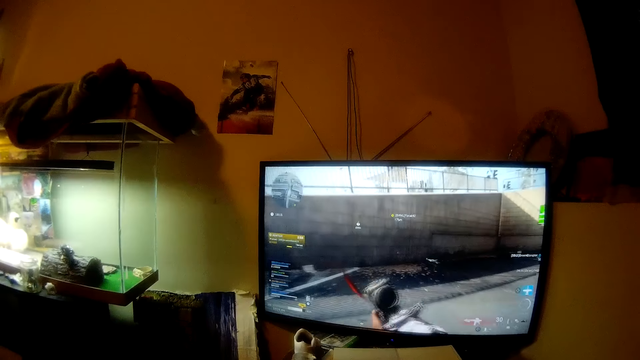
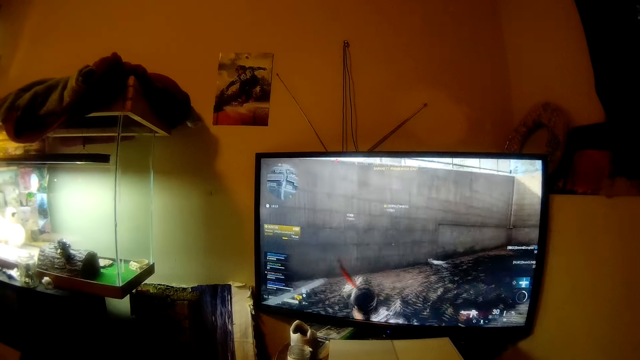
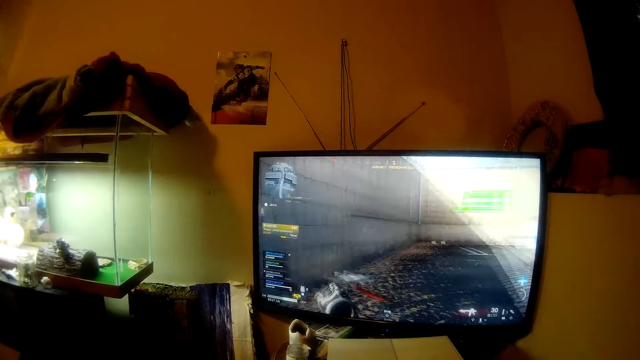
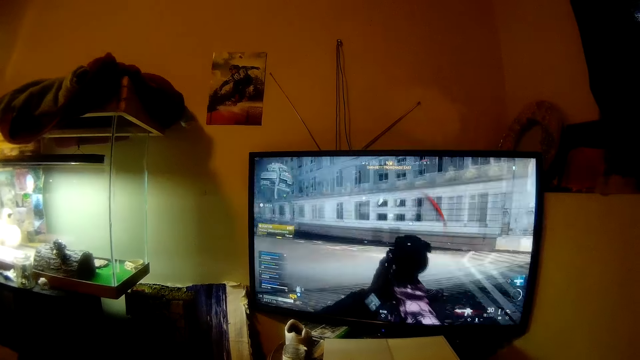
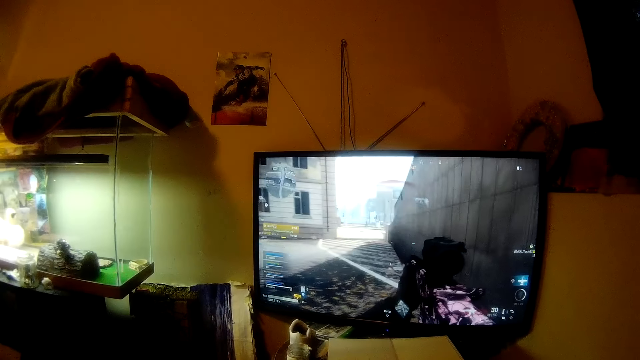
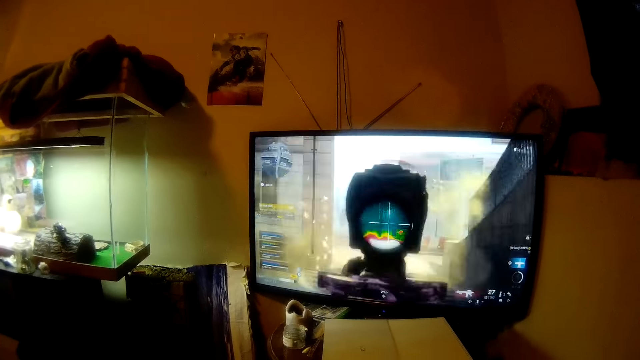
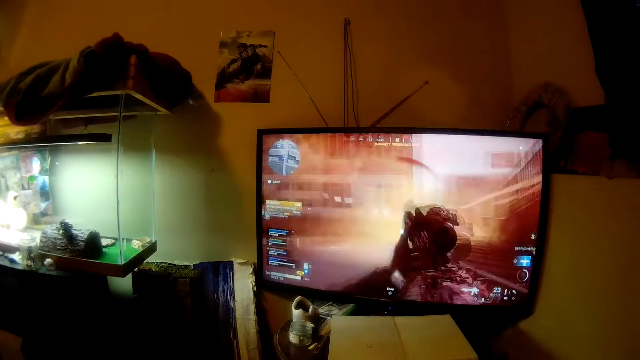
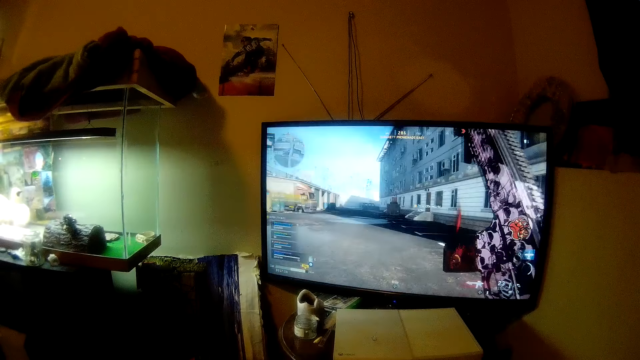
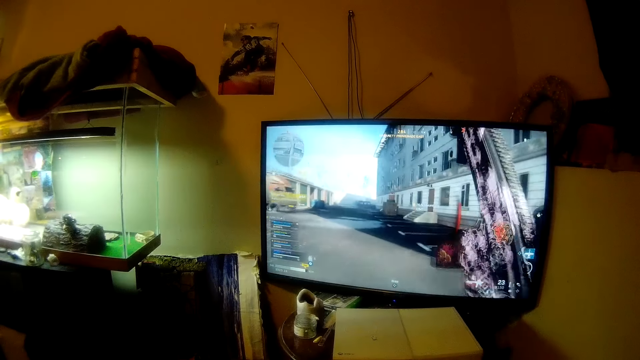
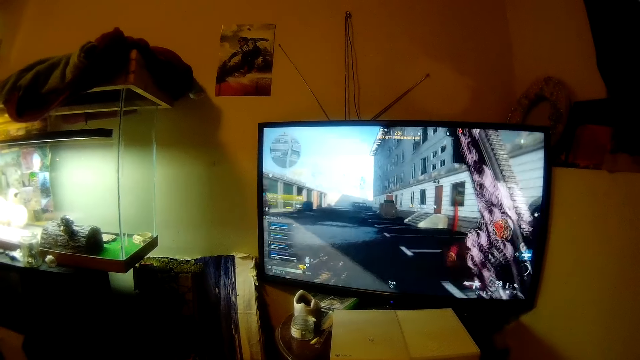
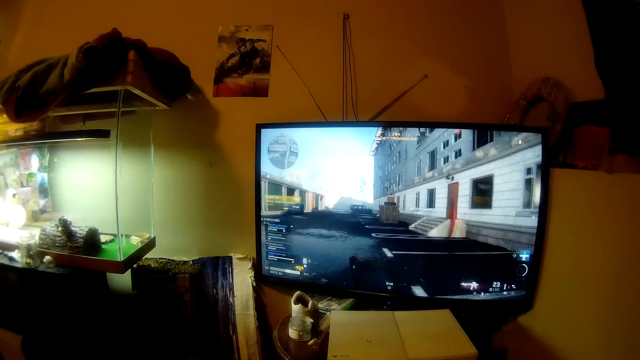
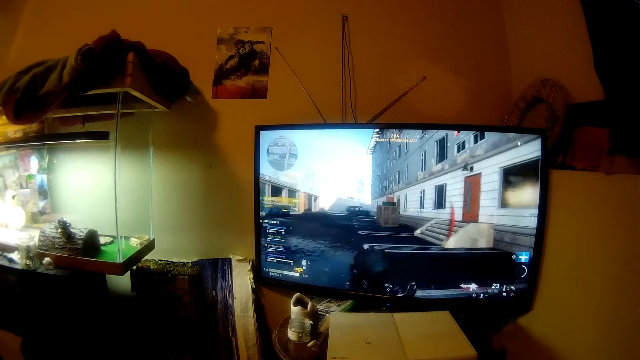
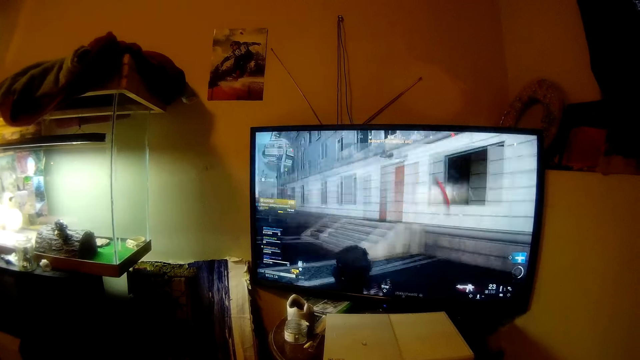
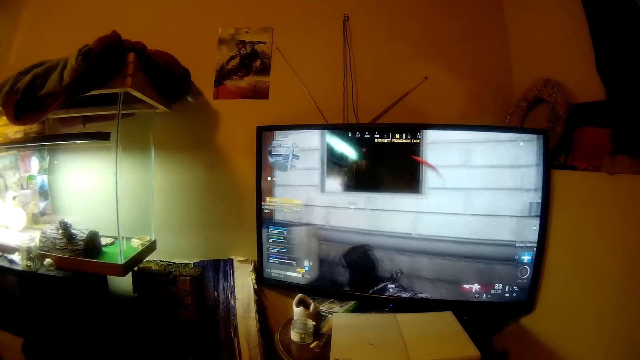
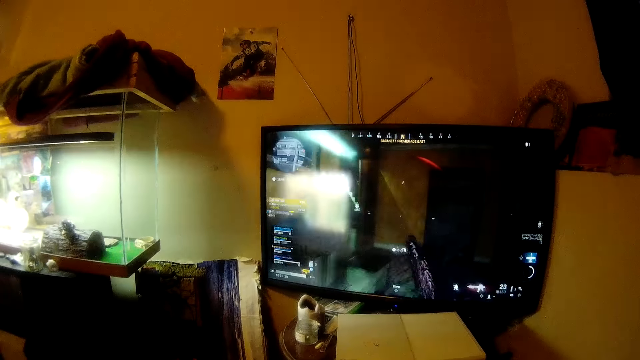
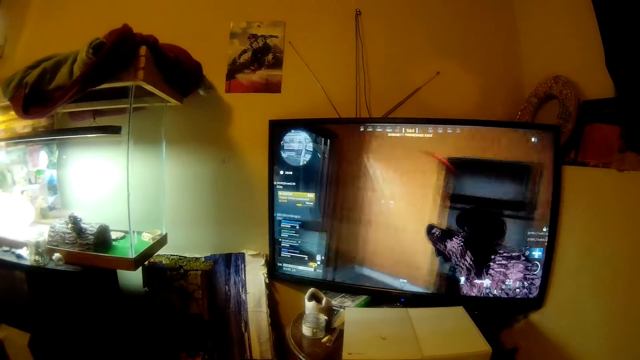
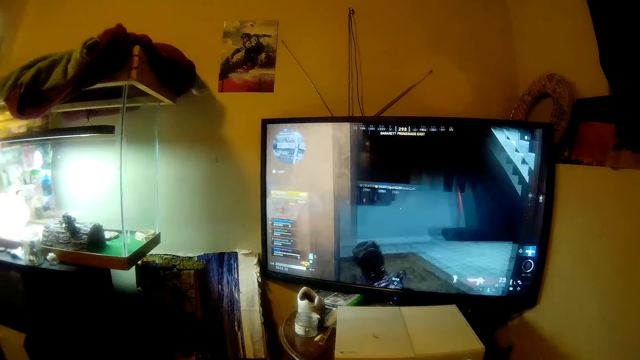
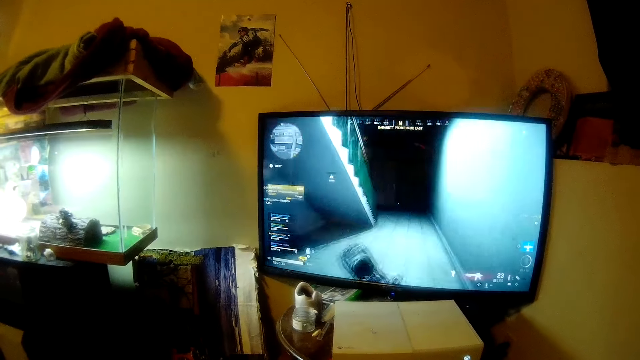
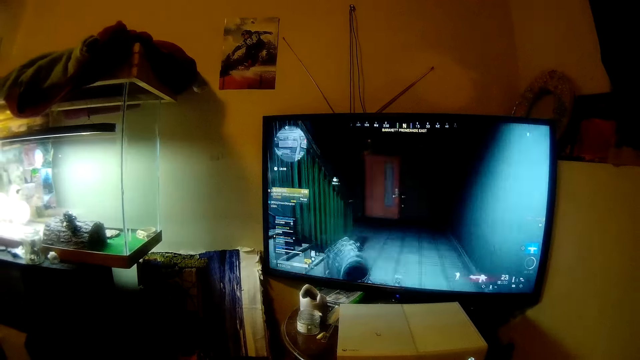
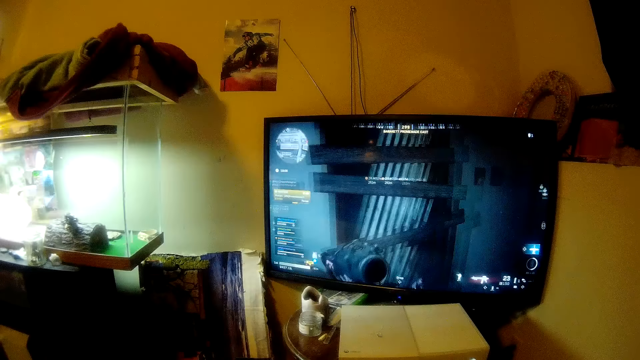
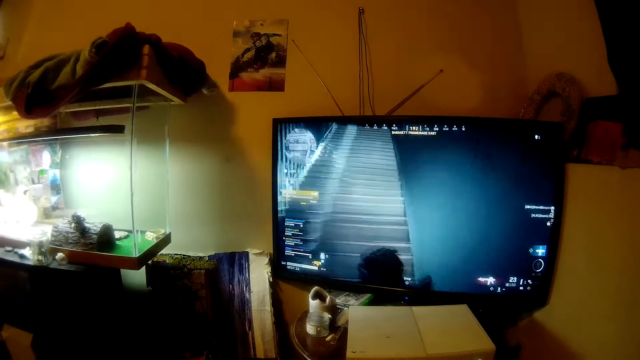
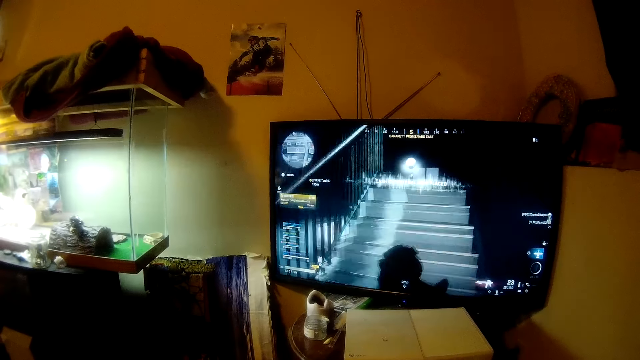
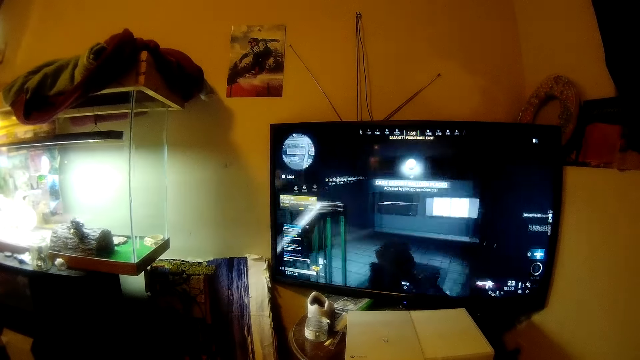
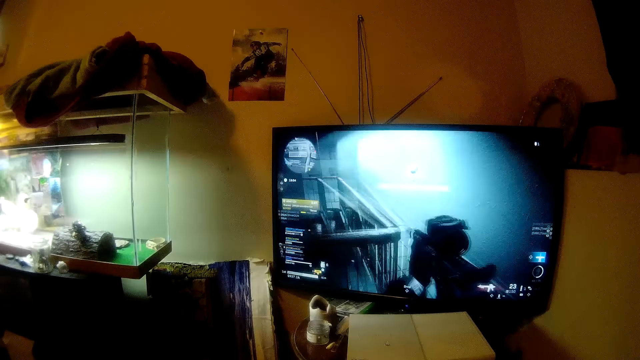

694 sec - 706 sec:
The camera wearer plays a video game. He moves his head. He plays a video game.

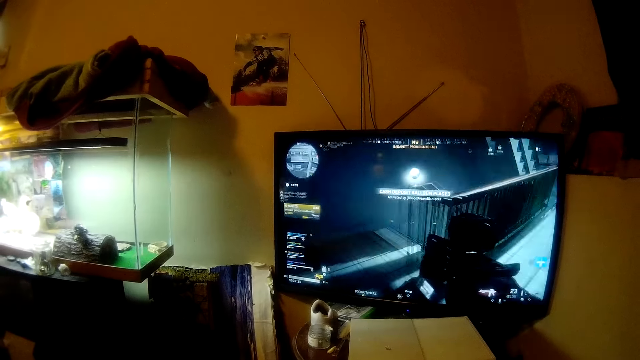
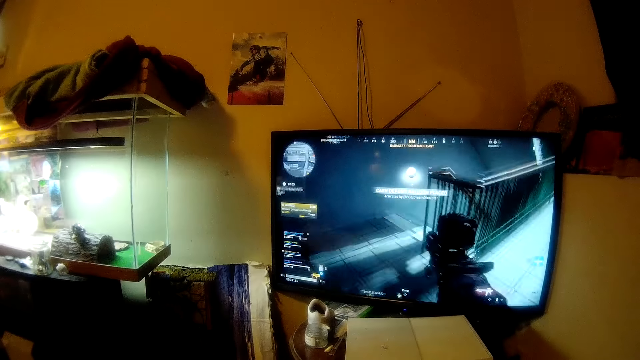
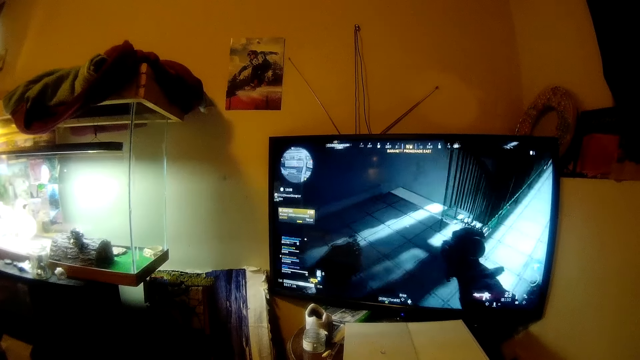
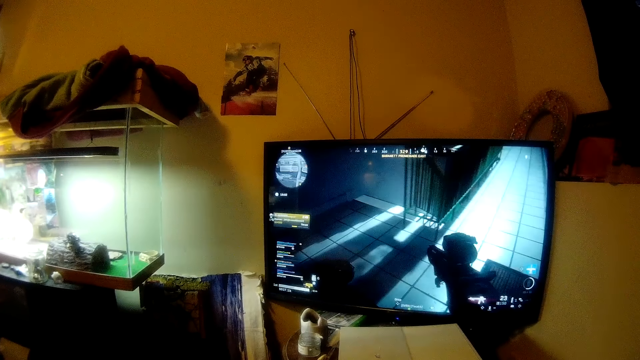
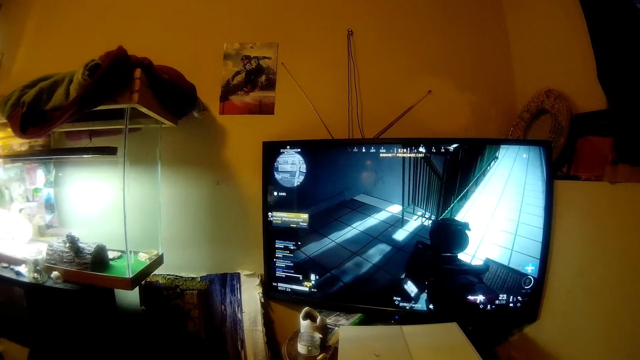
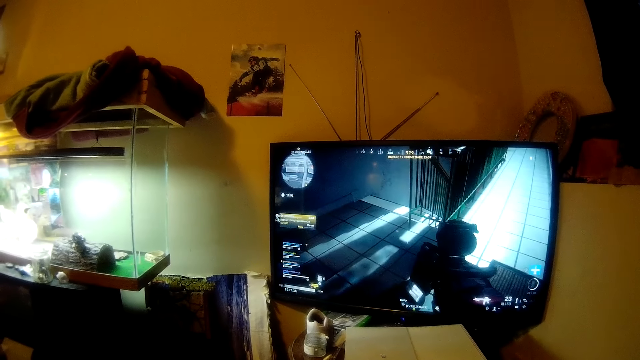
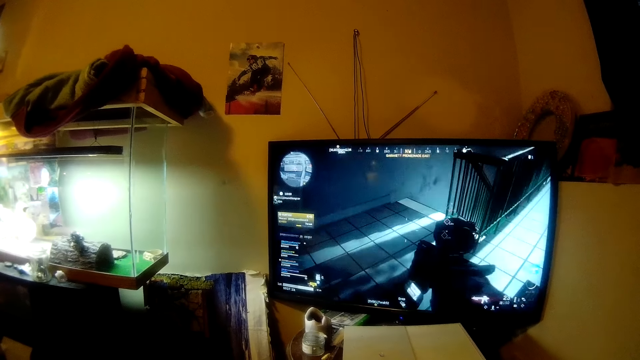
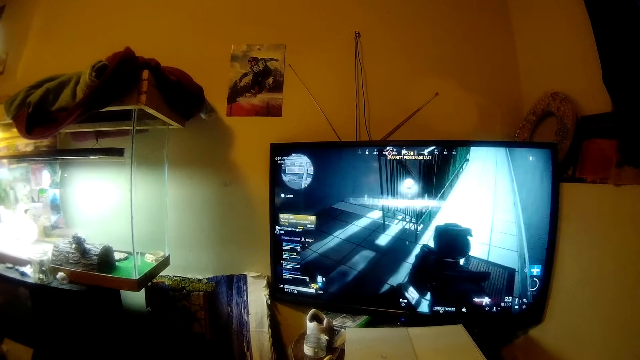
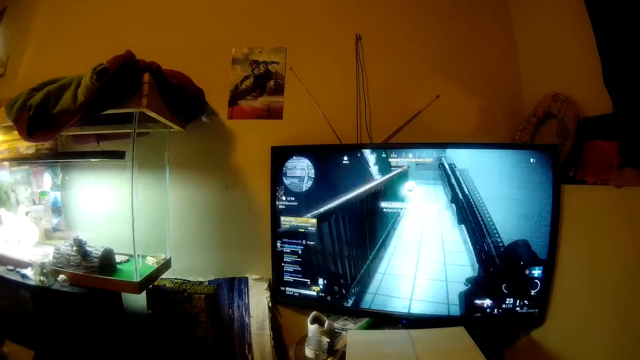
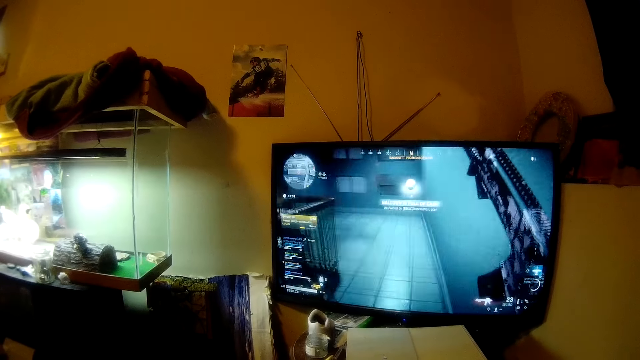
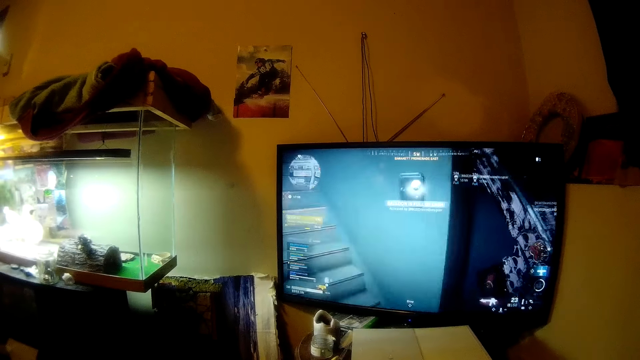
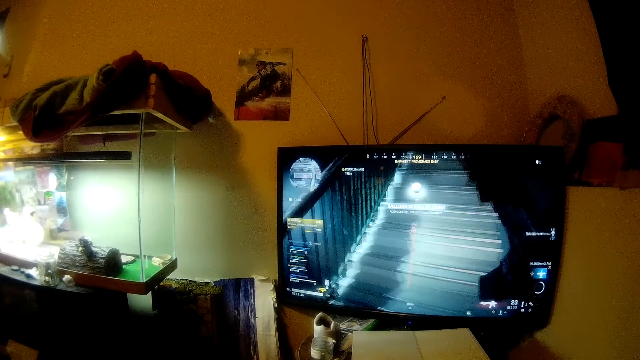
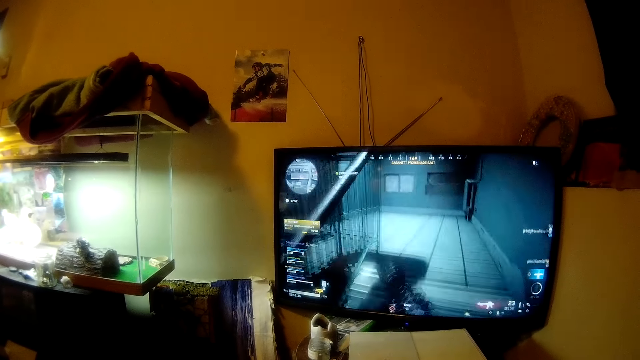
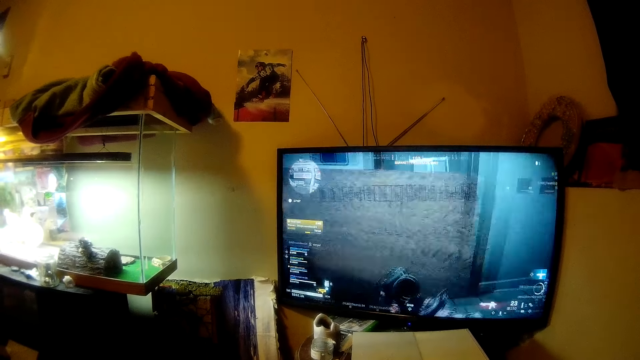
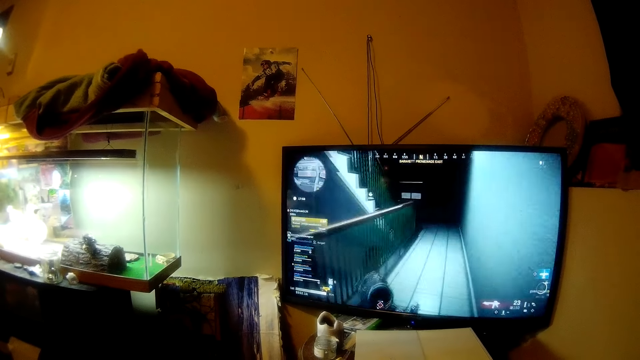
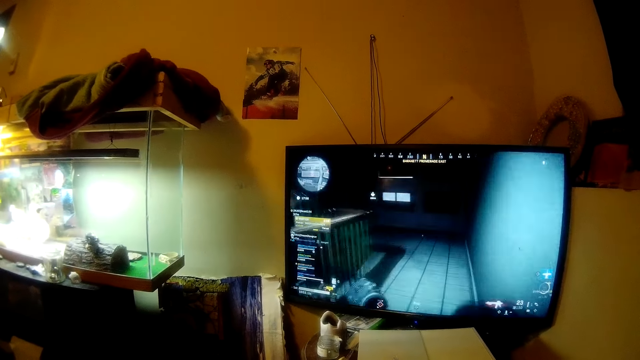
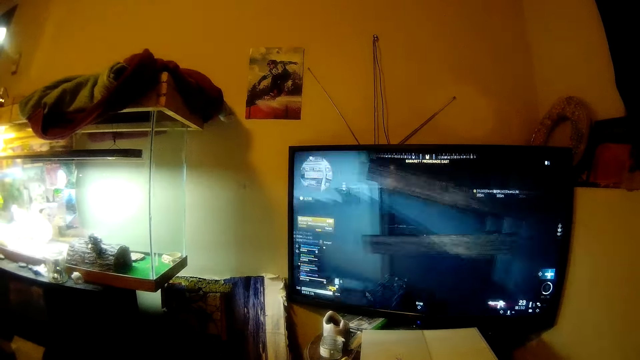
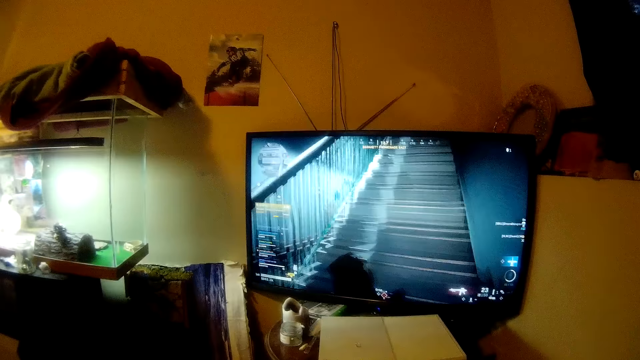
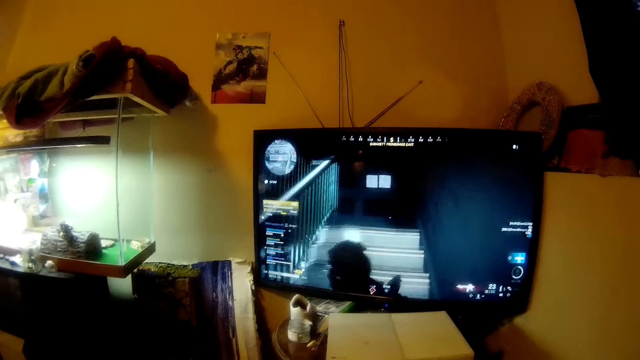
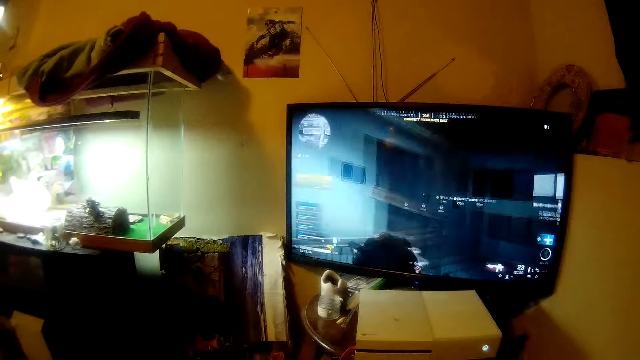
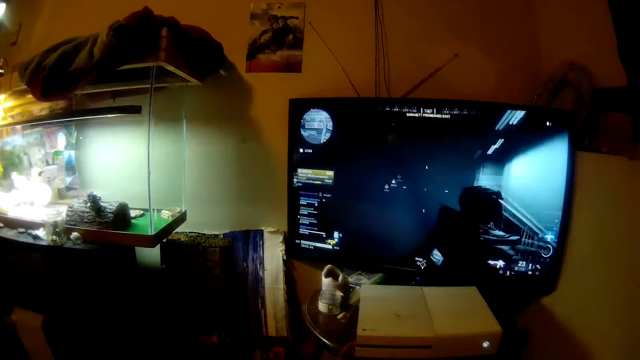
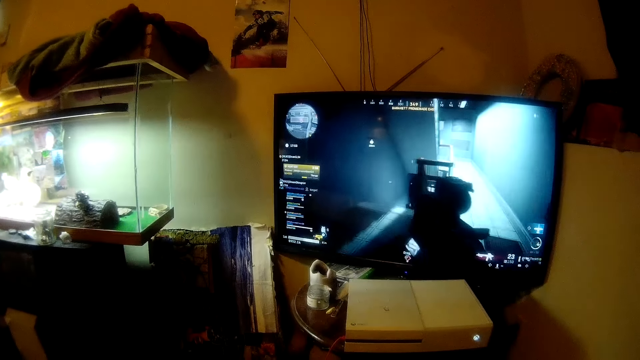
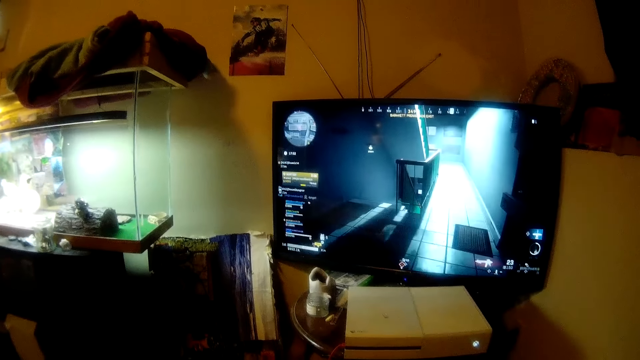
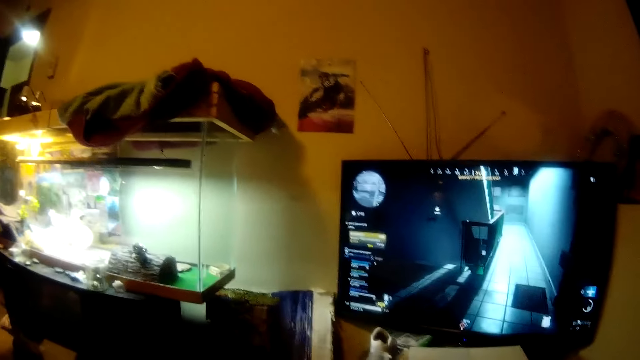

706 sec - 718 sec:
The camera wearer moves his head.
